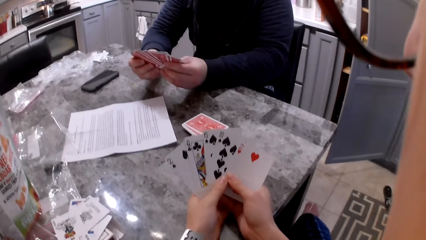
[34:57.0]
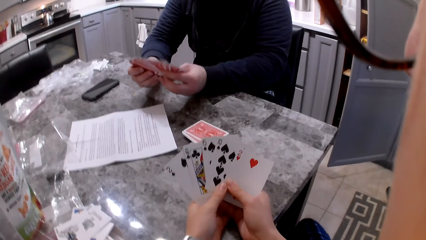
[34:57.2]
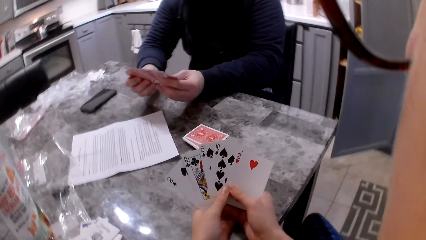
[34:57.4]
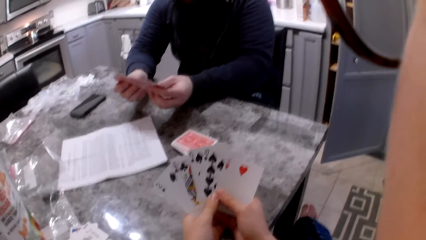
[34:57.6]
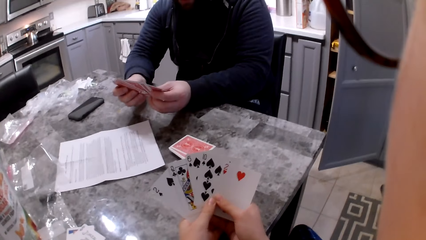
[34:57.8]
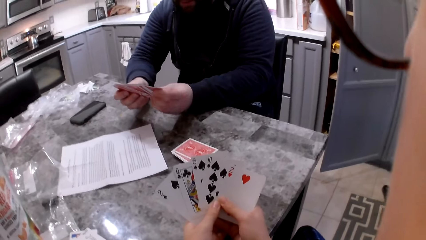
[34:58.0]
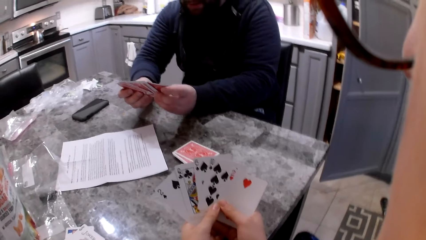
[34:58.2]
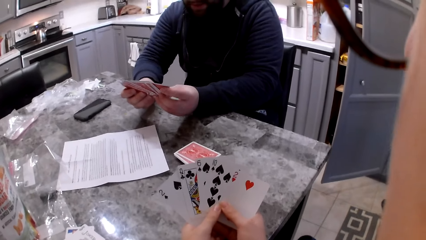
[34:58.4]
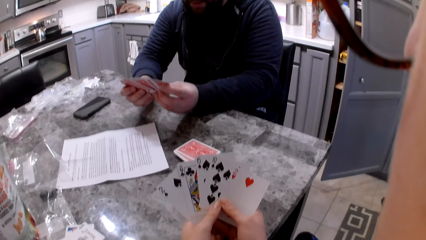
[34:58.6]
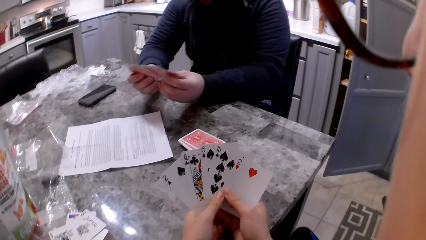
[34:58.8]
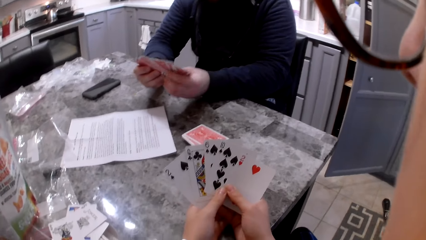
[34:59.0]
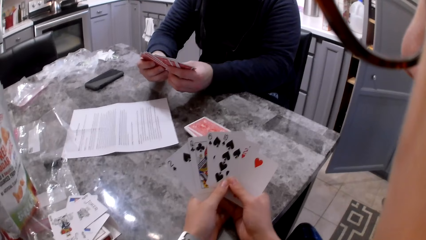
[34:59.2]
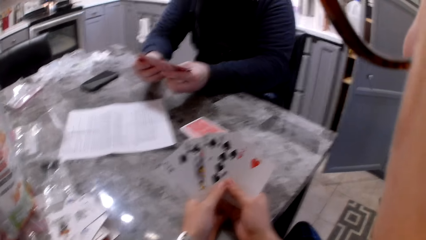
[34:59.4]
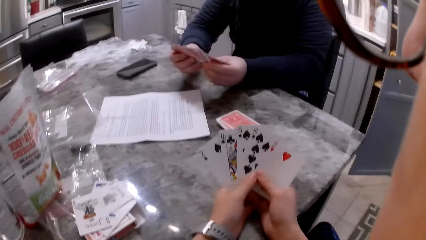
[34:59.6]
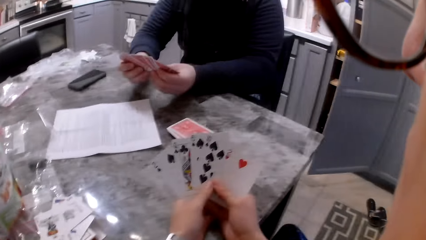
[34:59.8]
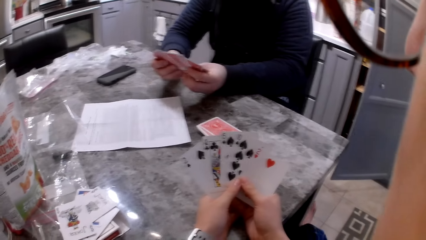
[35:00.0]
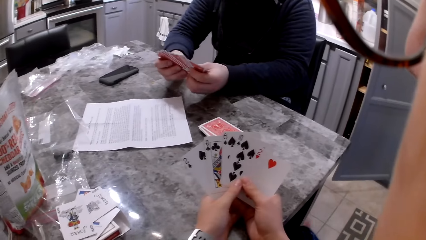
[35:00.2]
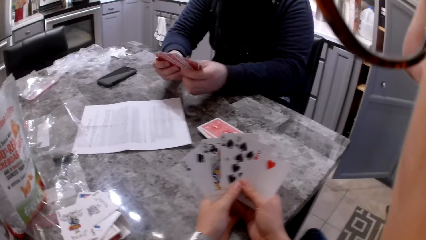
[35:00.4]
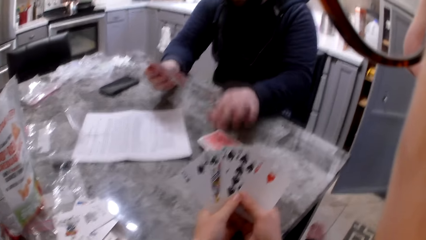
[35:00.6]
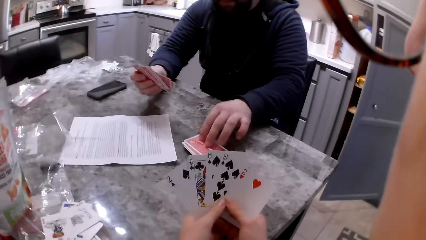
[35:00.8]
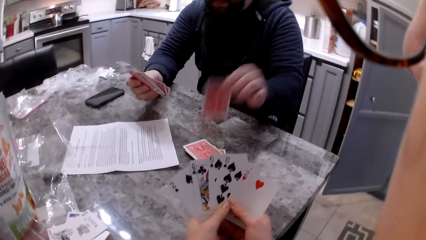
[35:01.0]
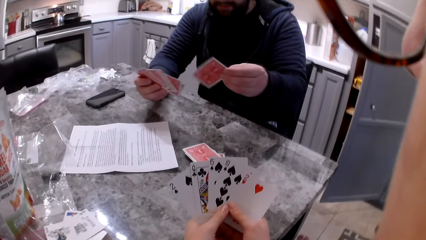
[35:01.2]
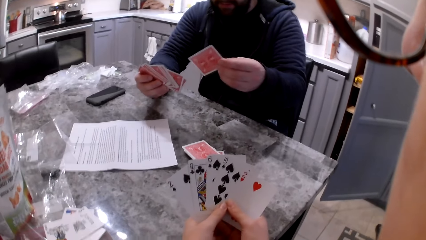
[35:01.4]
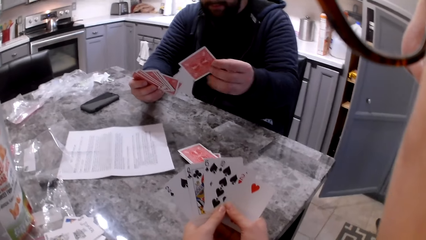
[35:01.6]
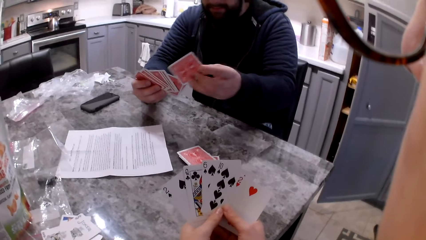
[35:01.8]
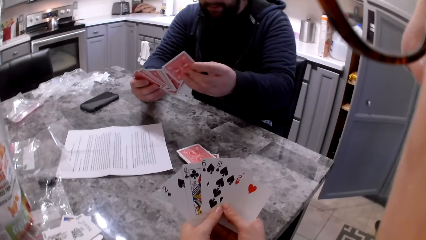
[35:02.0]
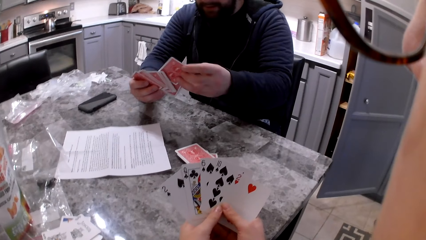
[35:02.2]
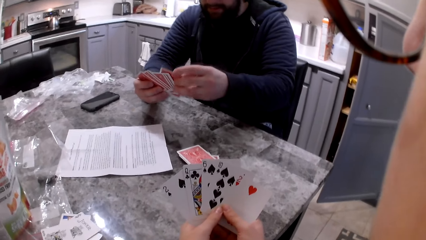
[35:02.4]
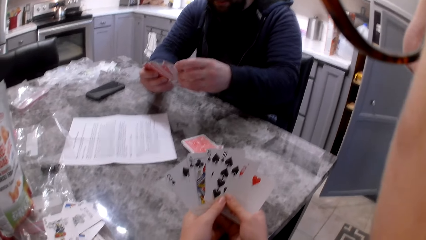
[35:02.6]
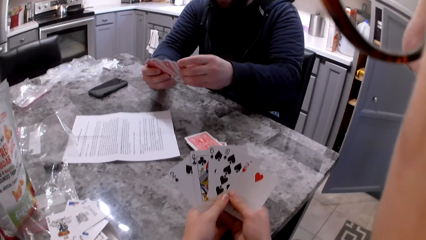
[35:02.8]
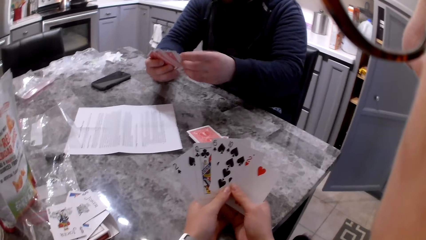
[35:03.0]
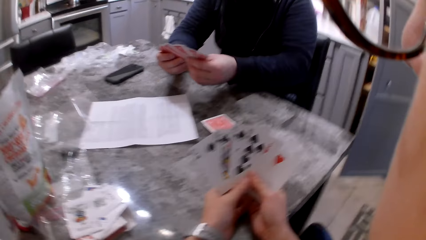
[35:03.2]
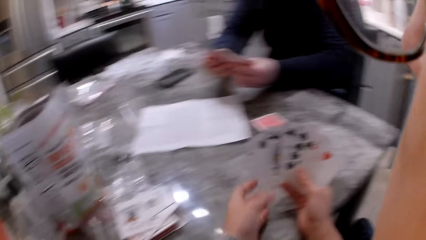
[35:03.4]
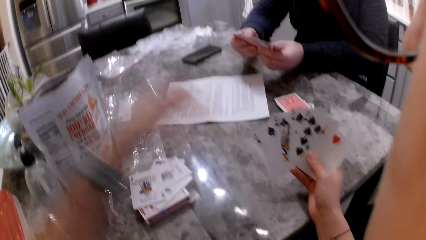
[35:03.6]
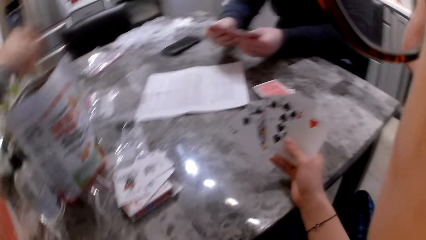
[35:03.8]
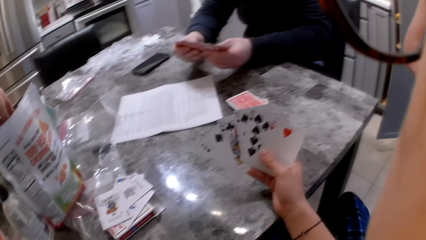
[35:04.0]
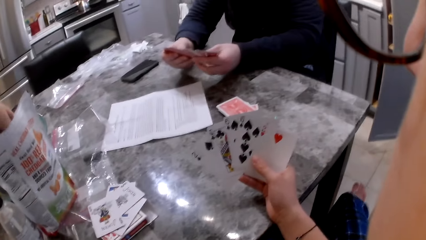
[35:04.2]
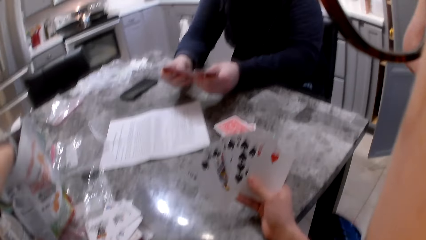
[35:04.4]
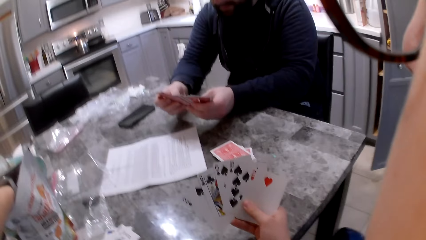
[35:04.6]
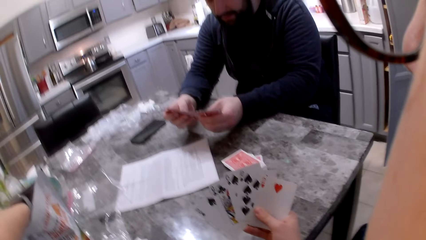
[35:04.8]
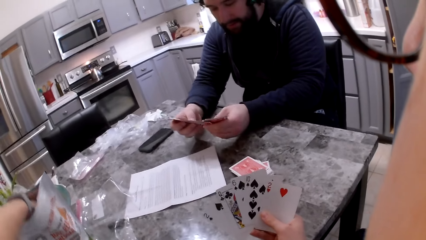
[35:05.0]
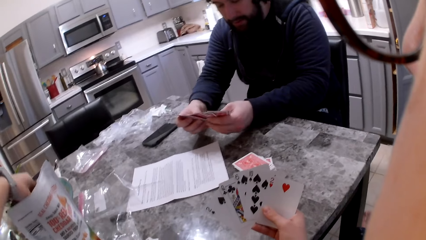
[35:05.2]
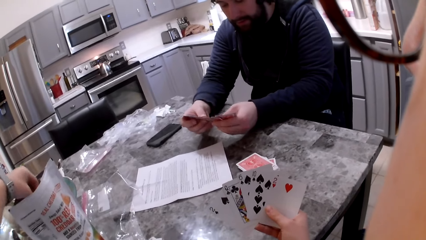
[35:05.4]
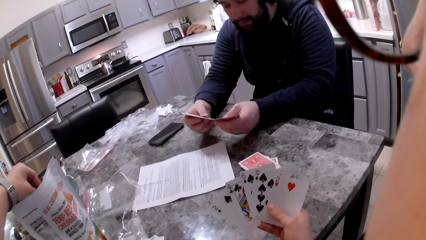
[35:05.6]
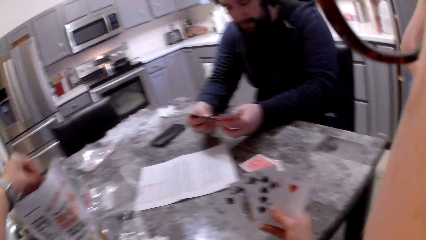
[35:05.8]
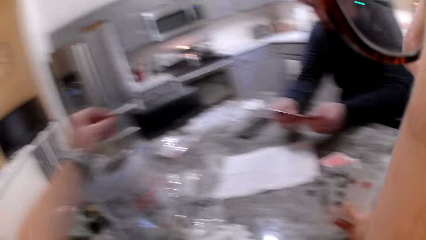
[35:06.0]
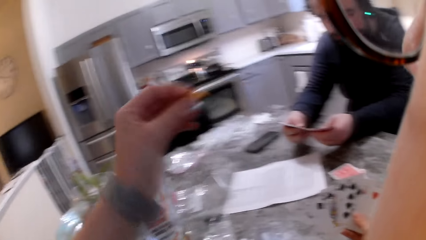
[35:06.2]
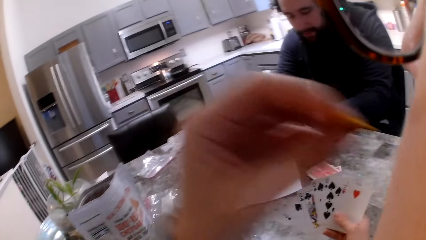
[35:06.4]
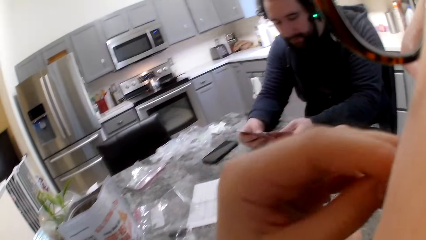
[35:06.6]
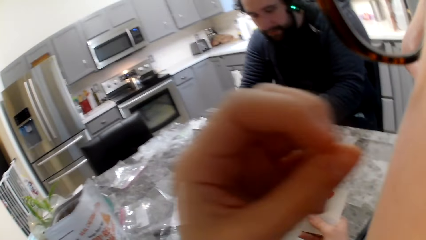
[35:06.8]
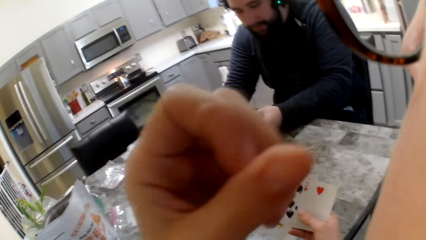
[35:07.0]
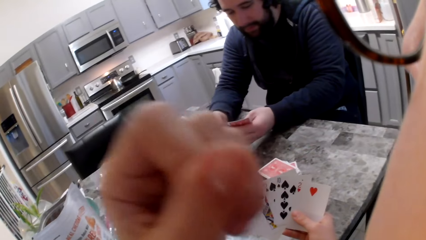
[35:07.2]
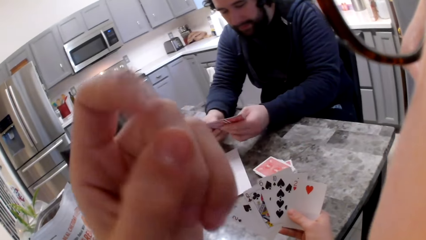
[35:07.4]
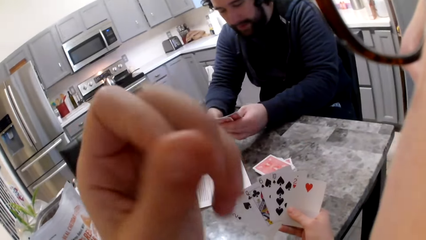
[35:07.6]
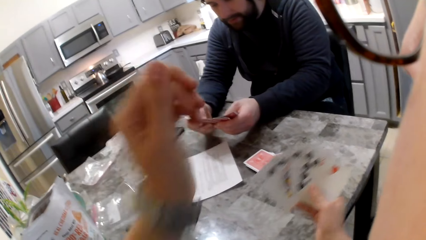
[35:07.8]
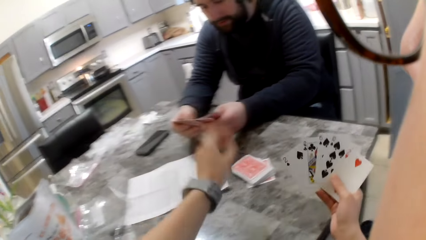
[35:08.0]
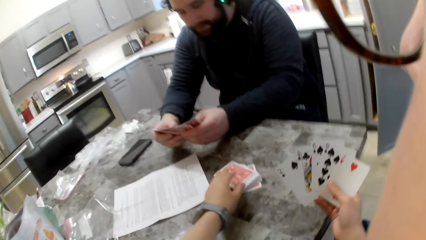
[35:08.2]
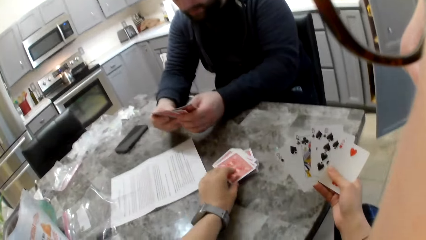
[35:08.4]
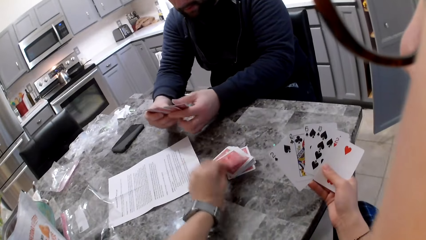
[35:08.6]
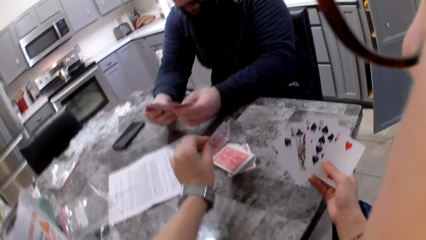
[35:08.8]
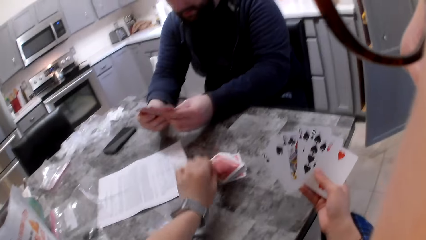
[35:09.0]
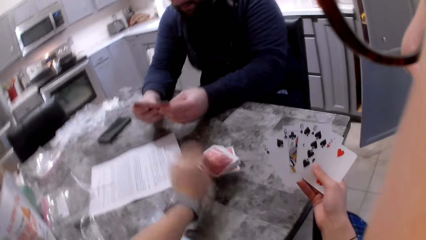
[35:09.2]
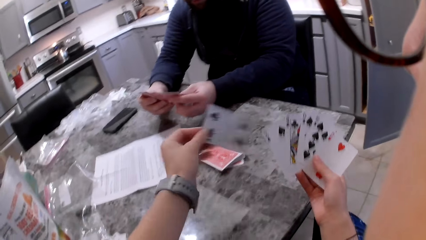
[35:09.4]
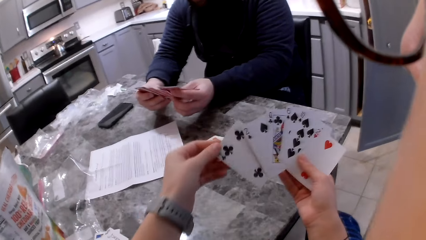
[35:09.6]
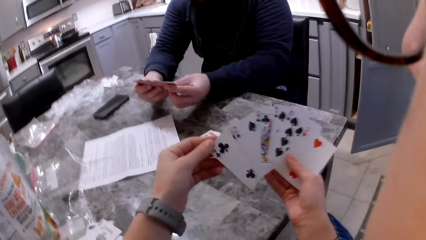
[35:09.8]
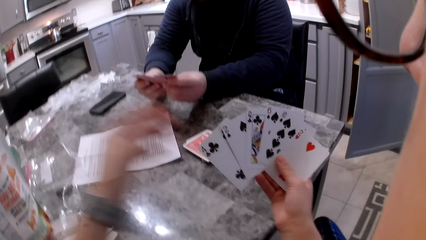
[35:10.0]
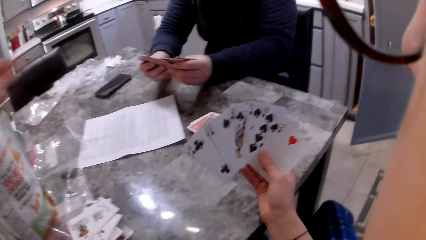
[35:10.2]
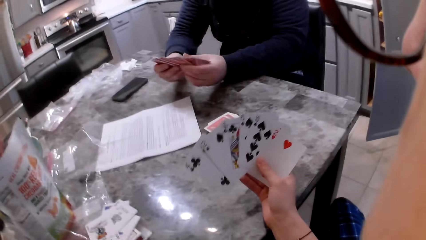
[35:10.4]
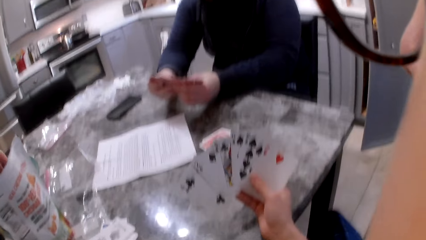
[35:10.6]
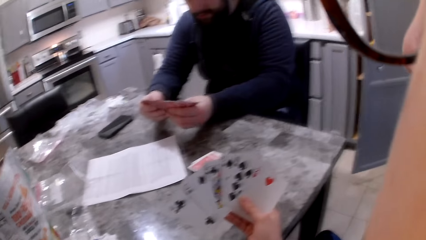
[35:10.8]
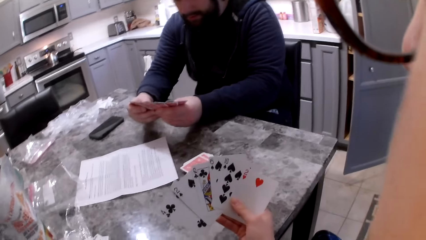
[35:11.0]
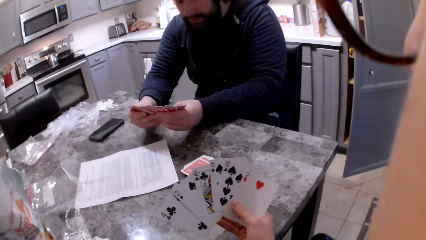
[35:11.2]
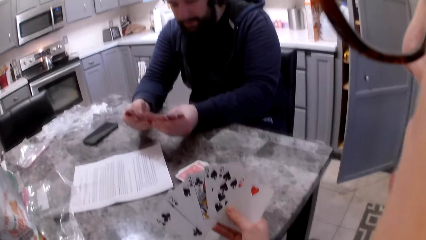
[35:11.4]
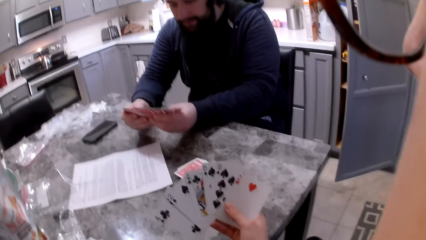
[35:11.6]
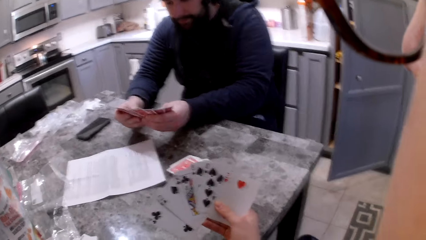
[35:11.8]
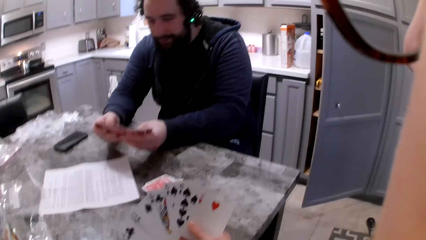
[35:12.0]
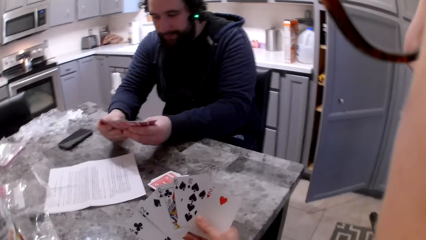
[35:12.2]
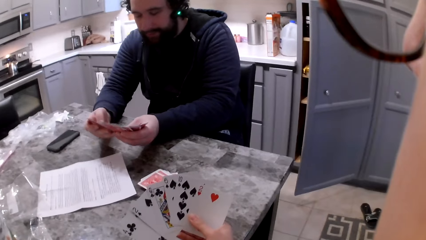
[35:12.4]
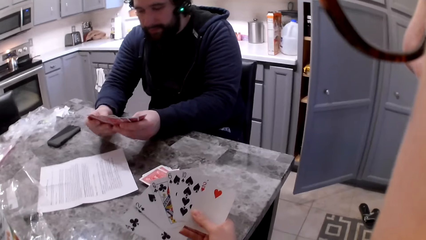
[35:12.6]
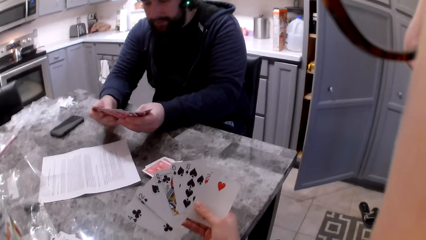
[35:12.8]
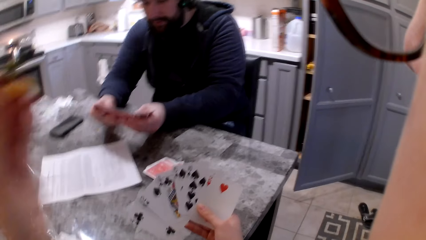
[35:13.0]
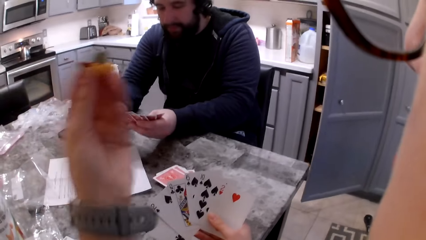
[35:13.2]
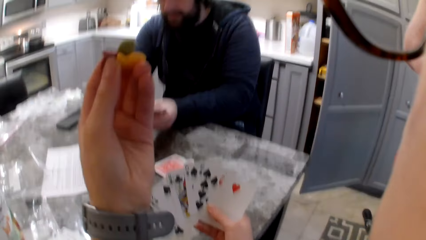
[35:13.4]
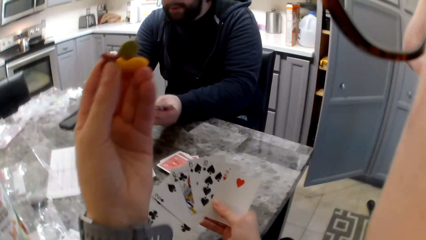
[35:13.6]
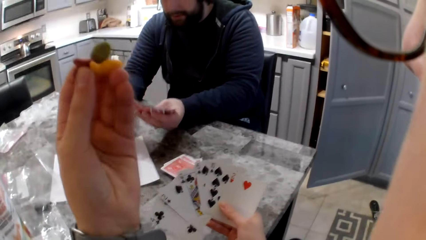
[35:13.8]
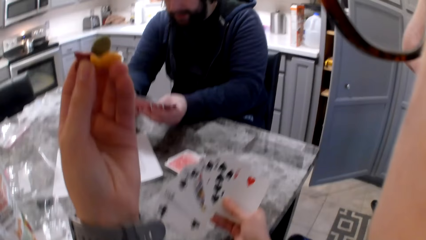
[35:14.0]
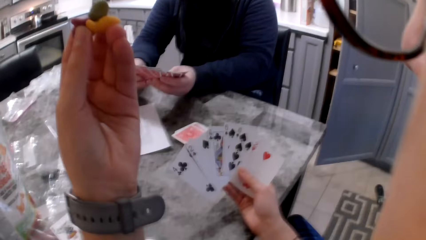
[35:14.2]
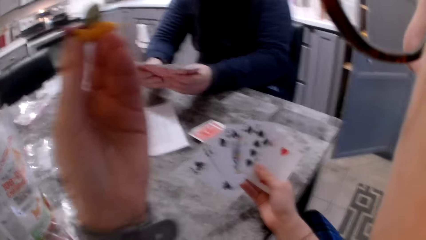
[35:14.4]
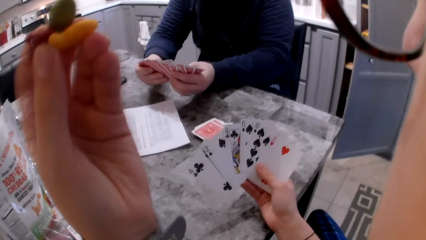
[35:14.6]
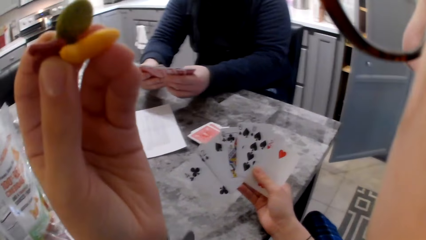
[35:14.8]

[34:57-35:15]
A man picks up a card from the table with his left hand. He adds the card to his cards. The camera wearer takes a cracker piece from the pack on the table. The man shuffles cards in his hands. The camera wearer eats the cracker. The man shuffles cards in his hands. The camera wearer picks up a card from the cards on the counter with her left hand. She adds the card to her cards. She takes cracker pieces from the pack on the table. The man shuffles cards in his hands.
